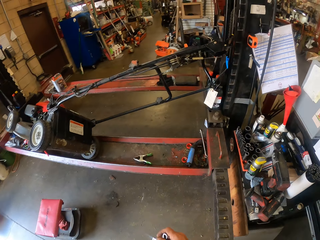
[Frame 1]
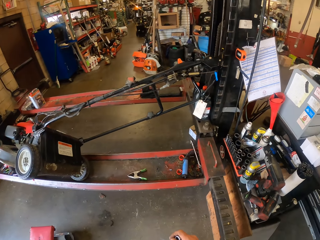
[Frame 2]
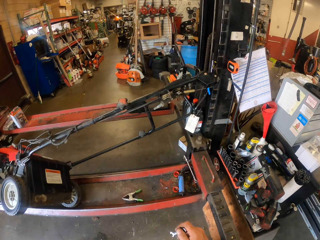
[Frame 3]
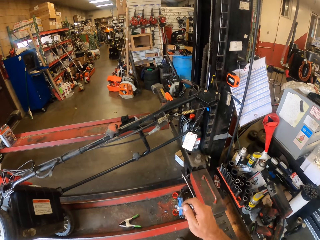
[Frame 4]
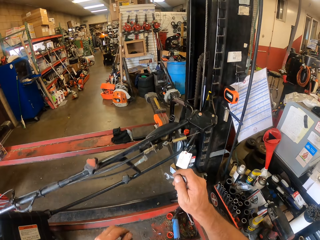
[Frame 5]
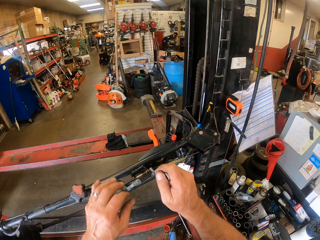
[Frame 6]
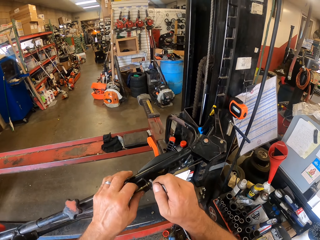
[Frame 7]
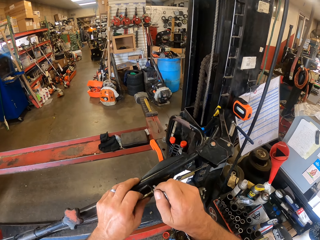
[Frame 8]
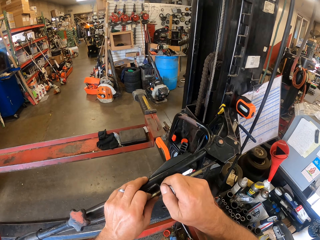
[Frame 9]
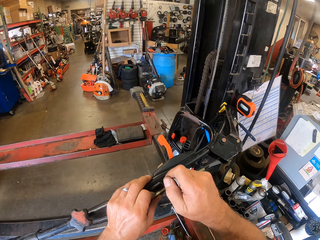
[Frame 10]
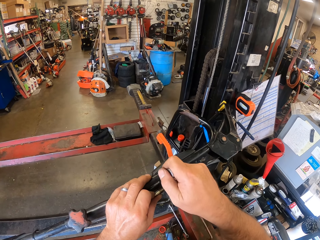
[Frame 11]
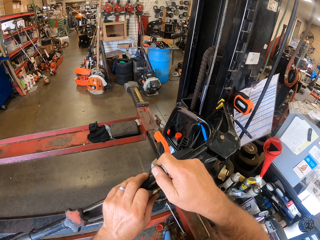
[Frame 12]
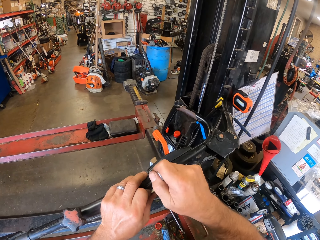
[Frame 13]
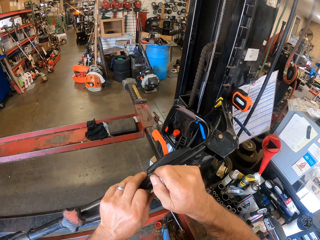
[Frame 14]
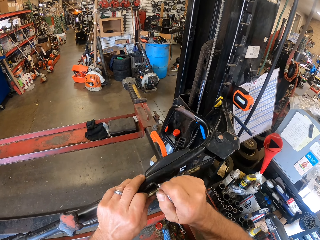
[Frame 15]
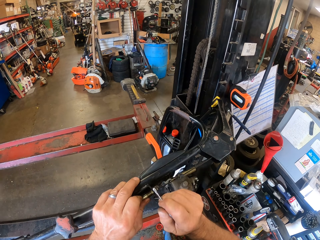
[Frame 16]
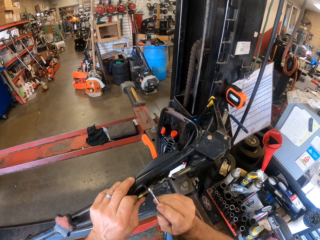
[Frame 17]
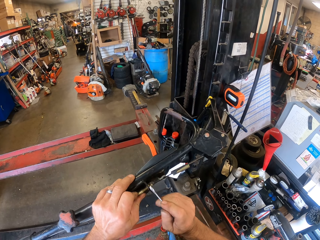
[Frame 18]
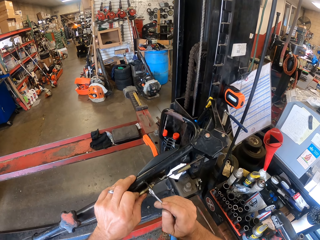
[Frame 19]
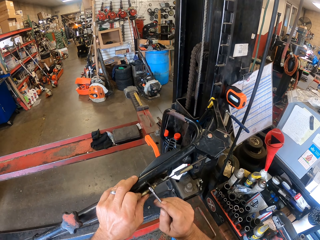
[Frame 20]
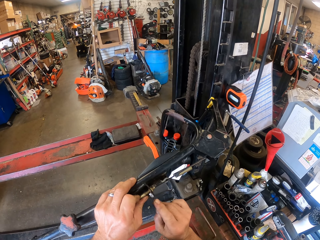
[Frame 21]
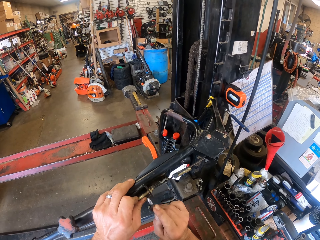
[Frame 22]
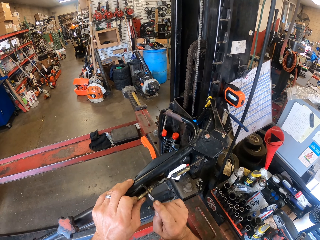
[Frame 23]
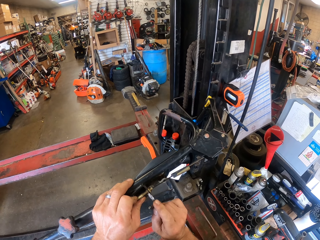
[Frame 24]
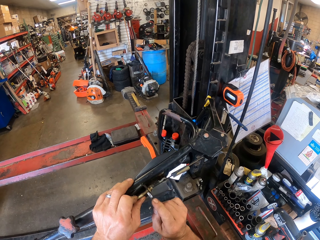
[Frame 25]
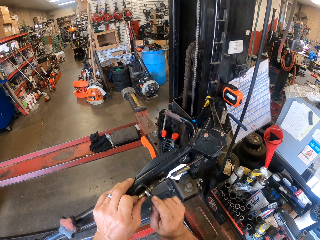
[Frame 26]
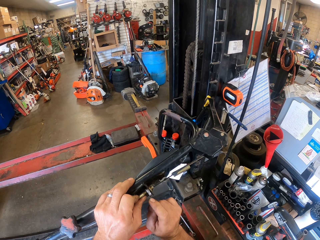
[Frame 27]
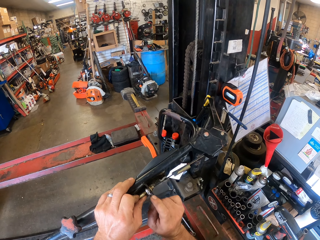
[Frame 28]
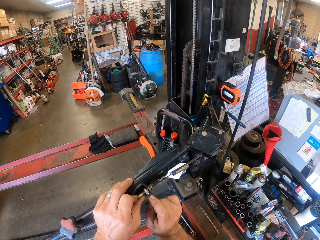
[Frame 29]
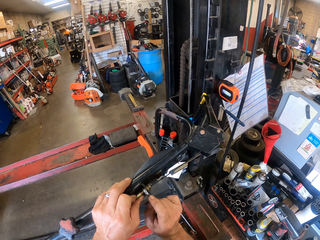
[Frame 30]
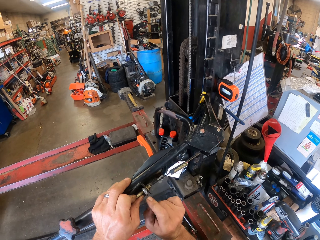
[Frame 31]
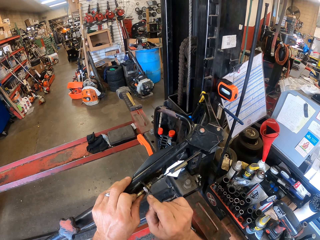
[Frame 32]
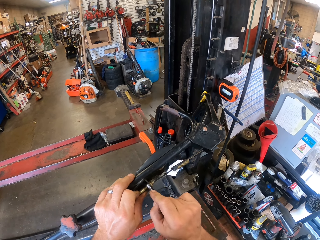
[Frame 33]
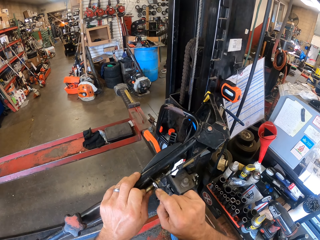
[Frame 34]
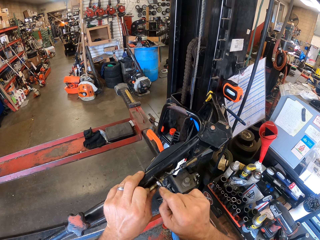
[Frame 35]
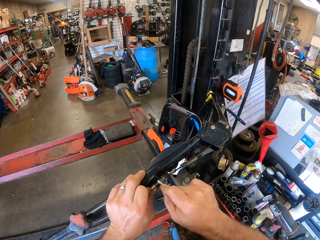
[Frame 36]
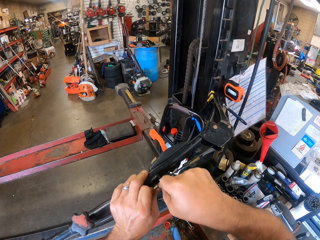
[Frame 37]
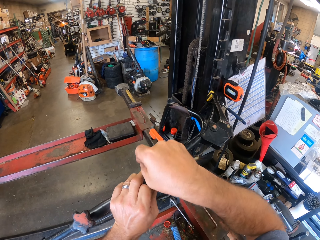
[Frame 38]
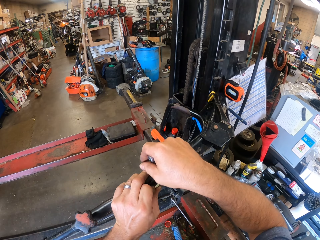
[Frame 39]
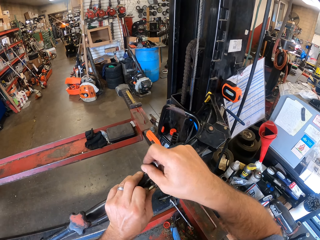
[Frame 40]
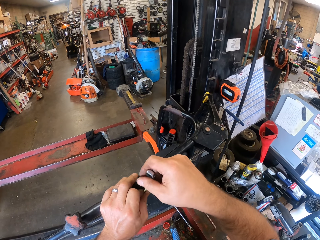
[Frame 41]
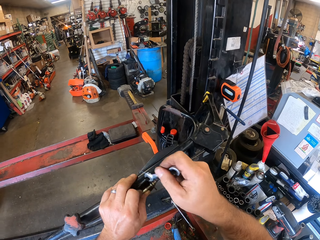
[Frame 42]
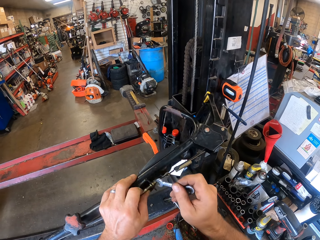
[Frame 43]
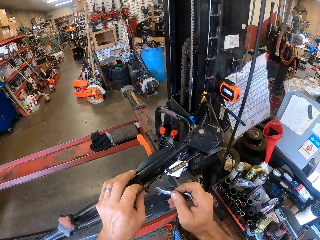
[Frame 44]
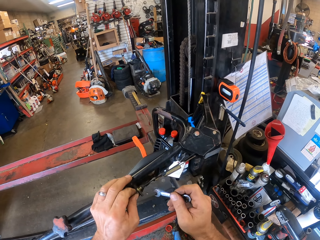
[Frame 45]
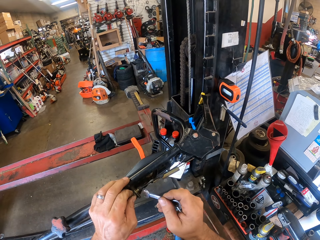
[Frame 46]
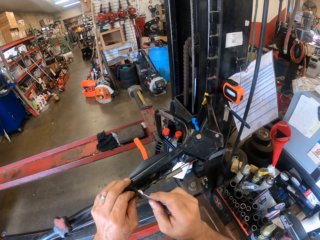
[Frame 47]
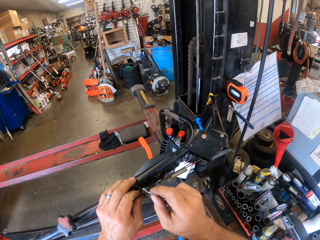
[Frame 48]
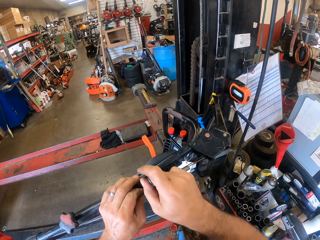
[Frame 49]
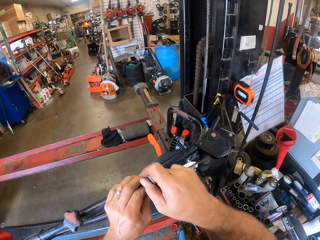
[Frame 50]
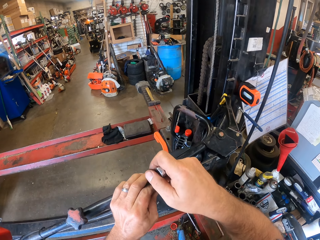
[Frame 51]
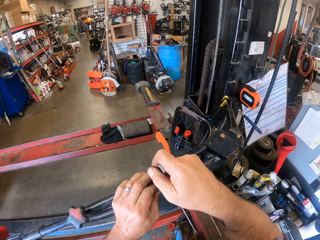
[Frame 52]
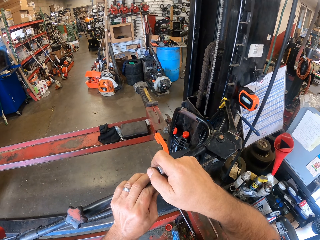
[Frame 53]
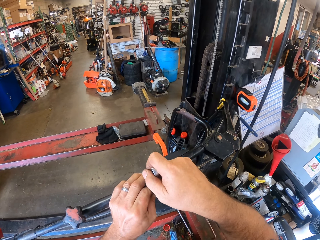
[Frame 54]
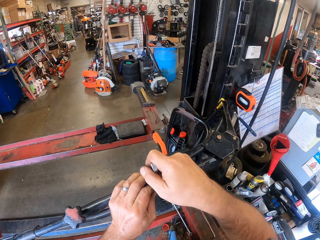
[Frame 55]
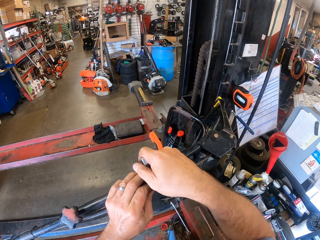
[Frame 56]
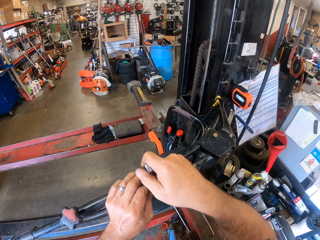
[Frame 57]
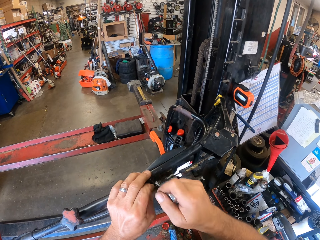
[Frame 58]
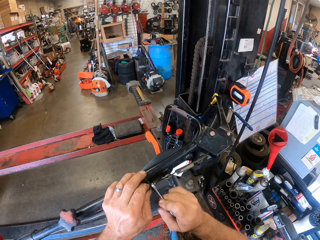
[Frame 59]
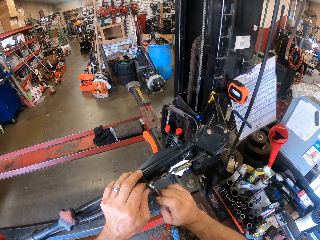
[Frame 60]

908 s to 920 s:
The camera wearer swings his hand. He touches the power button. He adjusts the recoil start handle of the mower with the plier. He holds the handle of the mower with his left hand. He tightens the nut using a combination spanner. He moves his hand on the power button. He tightens the nut using the combination spanner.

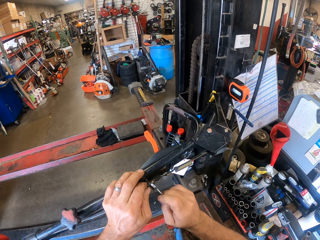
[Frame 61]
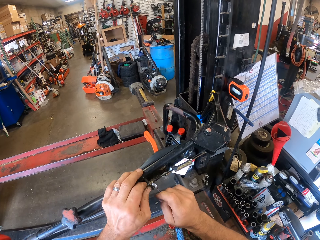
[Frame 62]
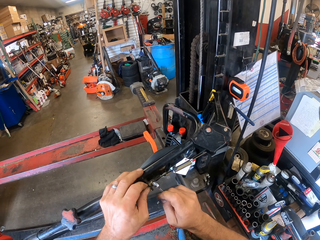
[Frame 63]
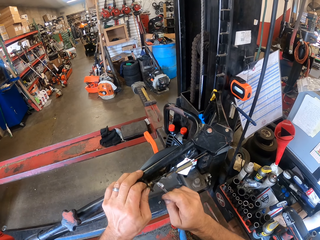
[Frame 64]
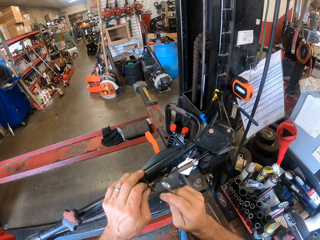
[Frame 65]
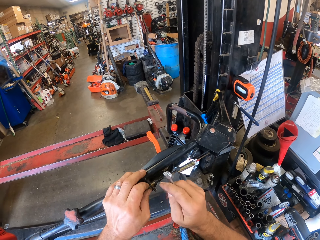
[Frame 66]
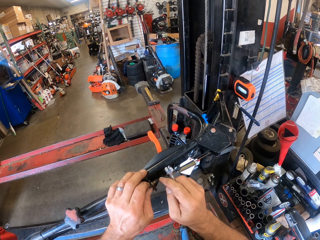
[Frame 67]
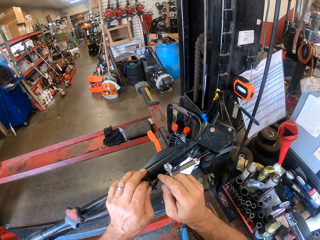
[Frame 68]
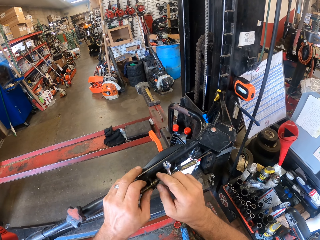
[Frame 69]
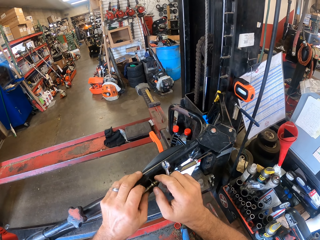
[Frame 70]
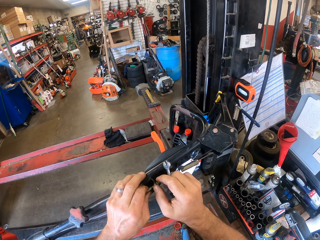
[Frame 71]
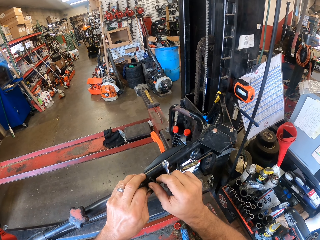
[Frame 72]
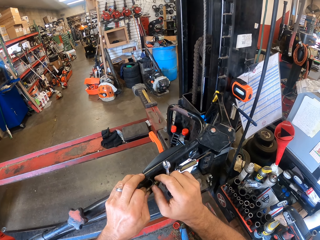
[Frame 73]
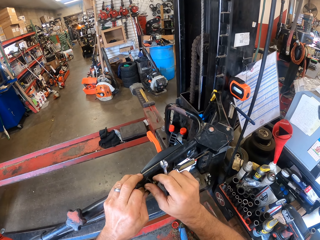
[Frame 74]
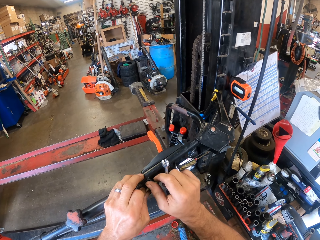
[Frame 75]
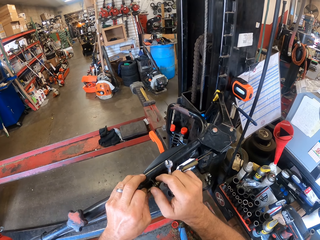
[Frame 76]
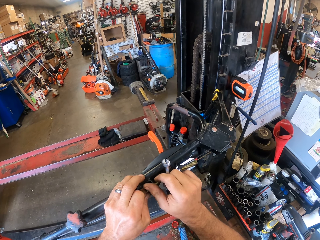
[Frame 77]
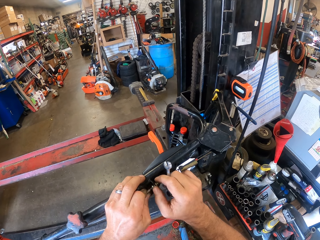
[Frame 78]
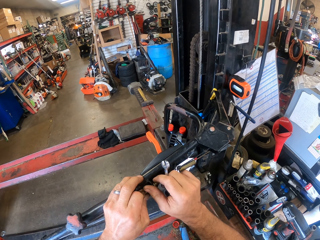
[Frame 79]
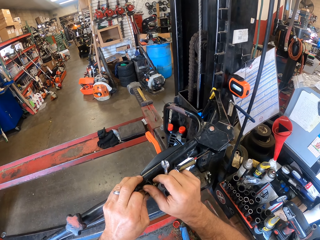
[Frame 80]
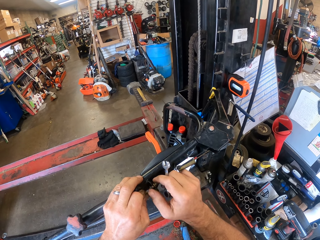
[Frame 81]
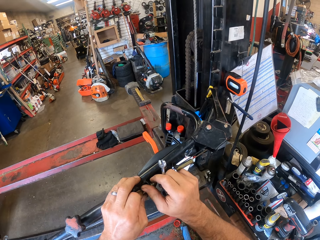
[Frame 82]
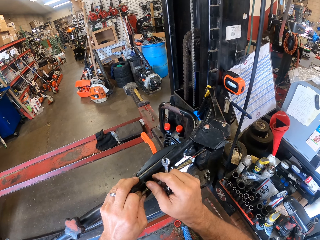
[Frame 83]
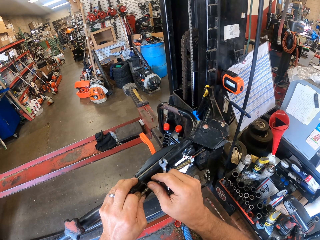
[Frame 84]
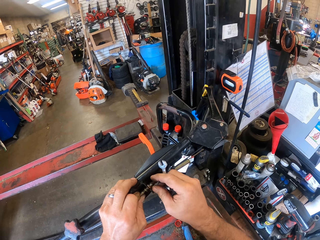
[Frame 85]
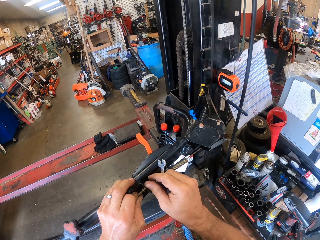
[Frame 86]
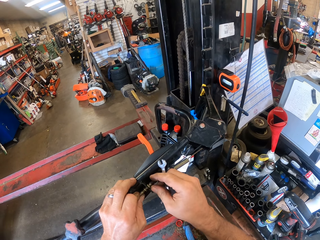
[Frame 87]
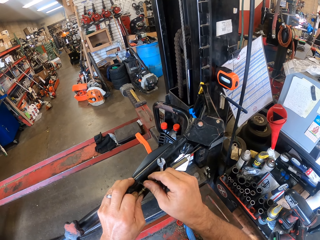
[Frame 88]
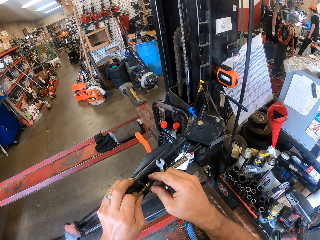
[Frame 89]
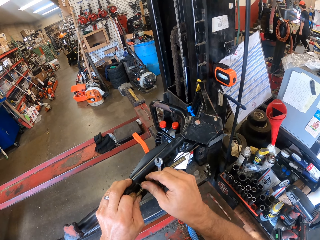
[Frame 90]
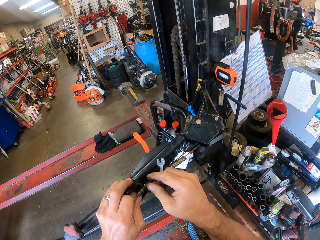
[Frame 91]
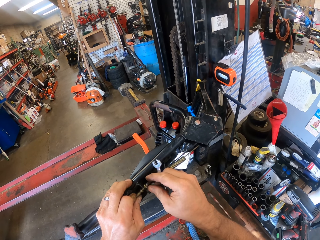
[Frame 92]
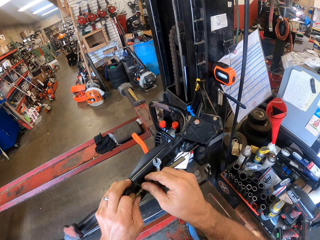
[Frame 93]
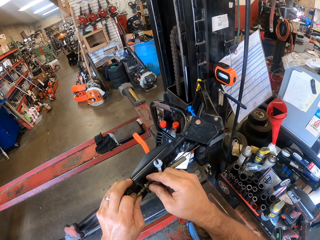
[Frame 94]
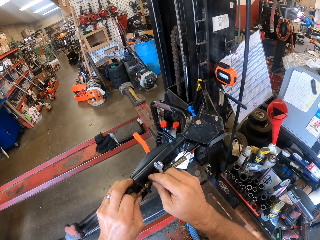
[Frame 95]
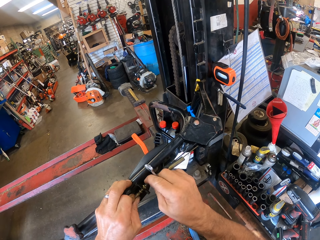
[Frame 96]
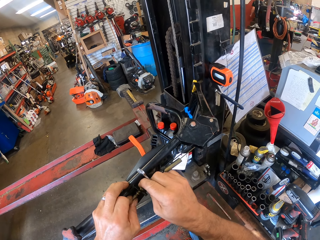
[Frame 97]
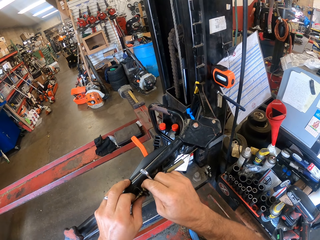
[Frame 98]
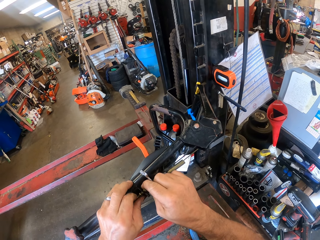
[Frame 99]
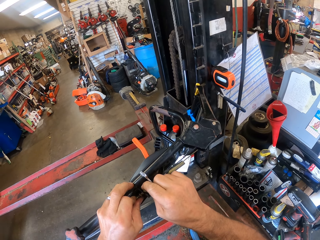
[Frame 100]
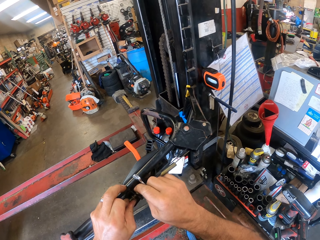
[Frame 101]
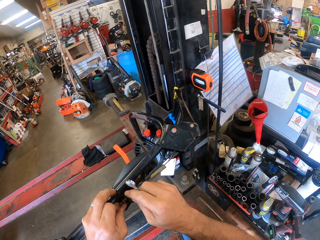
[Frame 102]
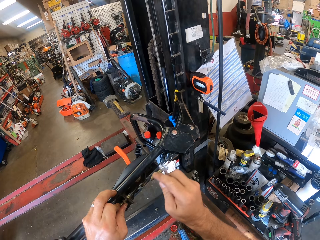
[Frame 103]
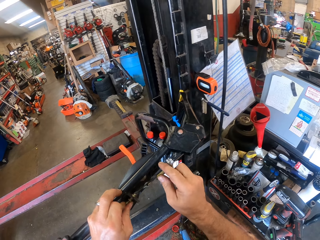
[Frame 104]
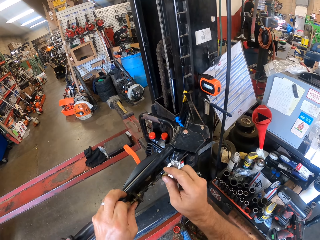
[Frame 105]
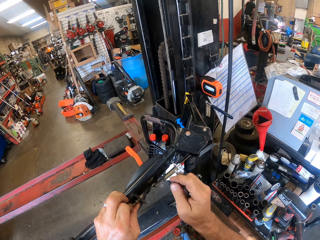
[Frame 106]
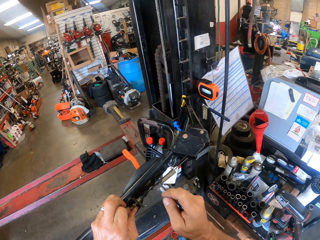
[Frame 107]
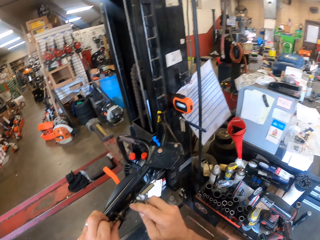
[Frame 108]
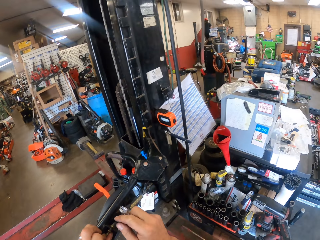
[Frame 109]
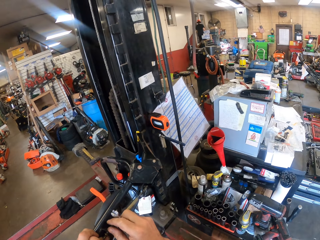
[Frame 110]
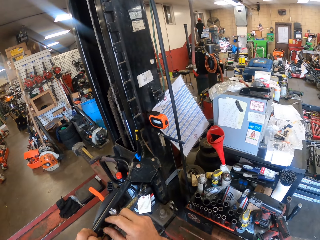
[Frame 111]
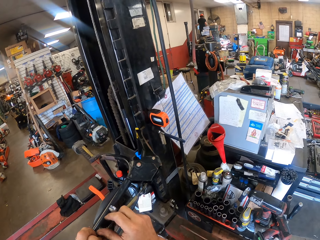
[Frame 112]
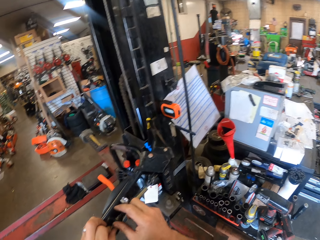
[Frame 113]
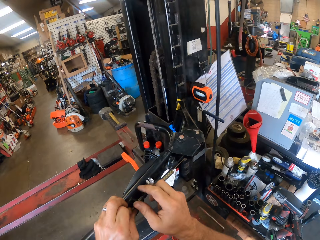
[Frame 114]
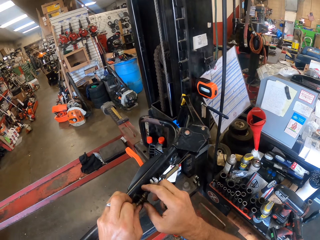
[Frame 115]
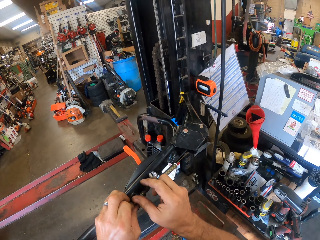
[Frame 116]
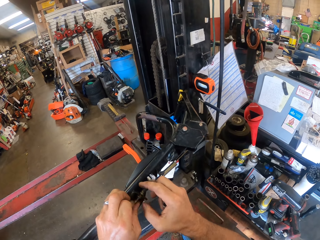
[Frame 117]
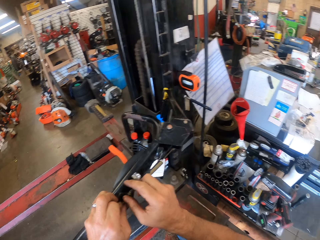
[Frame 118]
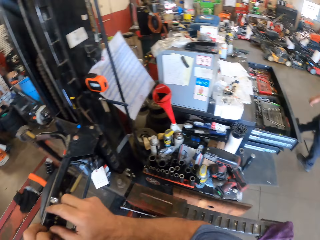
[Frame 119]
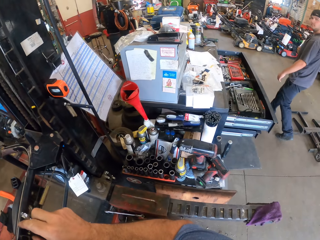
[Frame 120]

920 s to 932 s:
The camera wearer touches the power button. He unscrews the bolt on the recoil start handle with his right hand. He closes the nut. A man walks in the workshop. The camera wearer swings his hand. He touches the power button. He swings his hand. He closes the nut.
